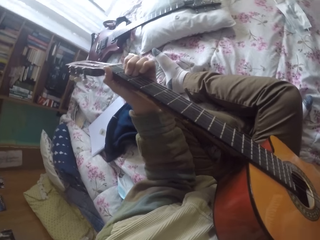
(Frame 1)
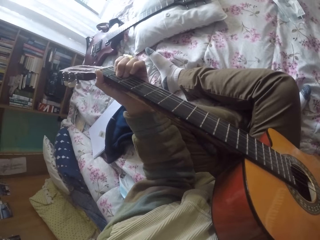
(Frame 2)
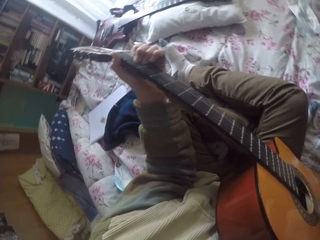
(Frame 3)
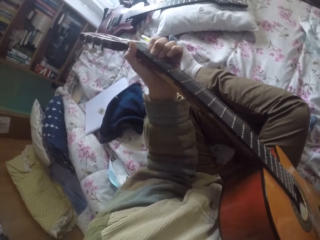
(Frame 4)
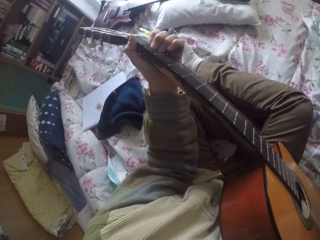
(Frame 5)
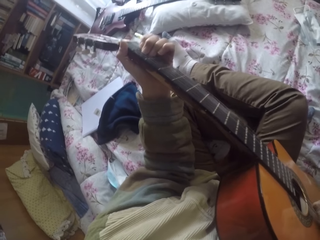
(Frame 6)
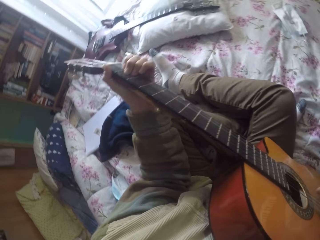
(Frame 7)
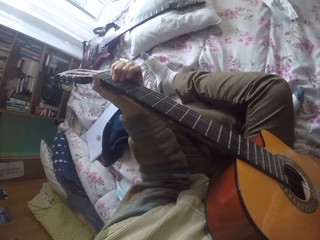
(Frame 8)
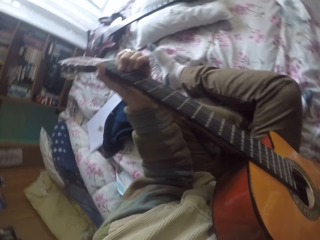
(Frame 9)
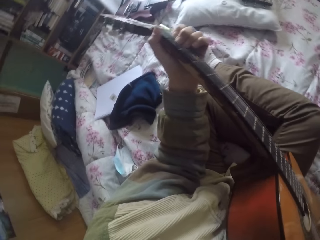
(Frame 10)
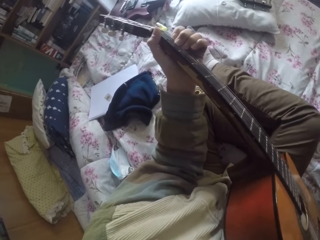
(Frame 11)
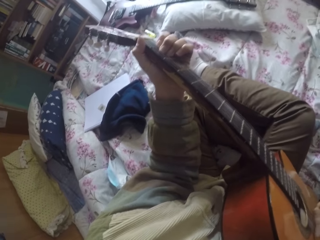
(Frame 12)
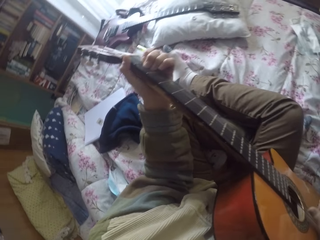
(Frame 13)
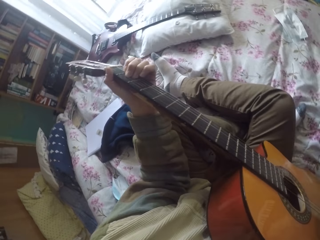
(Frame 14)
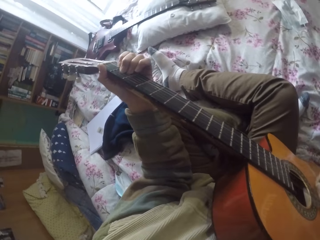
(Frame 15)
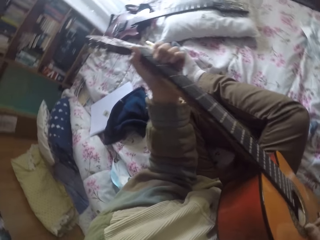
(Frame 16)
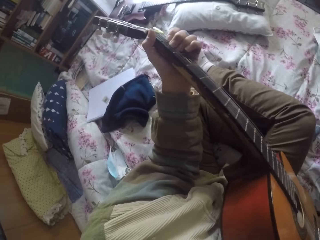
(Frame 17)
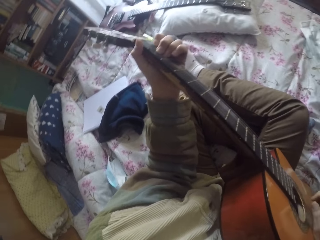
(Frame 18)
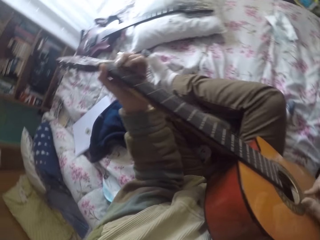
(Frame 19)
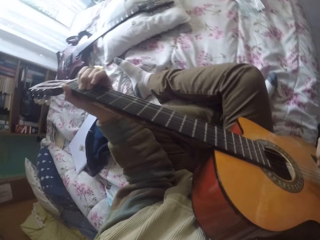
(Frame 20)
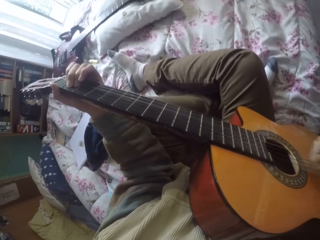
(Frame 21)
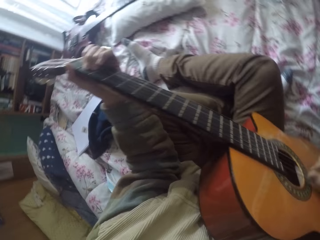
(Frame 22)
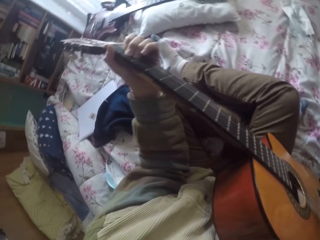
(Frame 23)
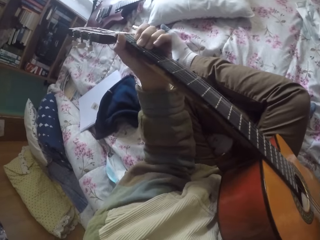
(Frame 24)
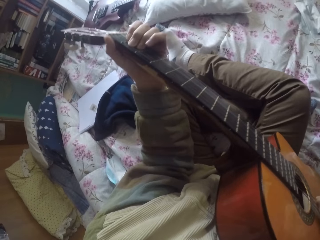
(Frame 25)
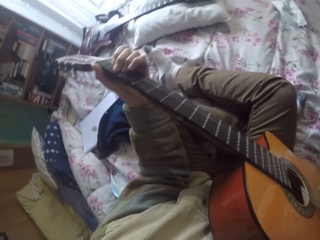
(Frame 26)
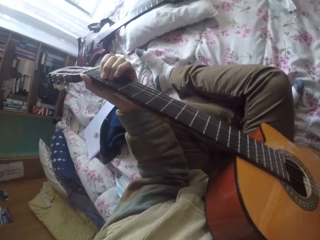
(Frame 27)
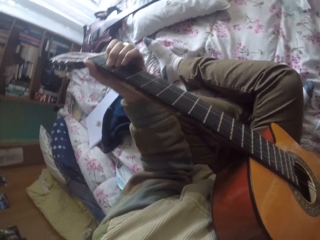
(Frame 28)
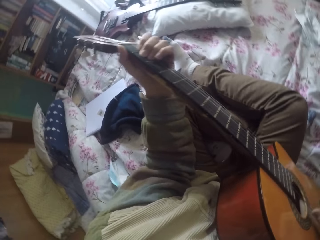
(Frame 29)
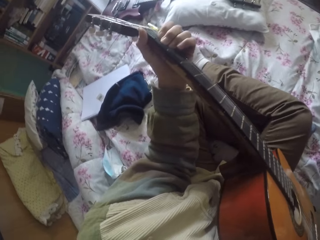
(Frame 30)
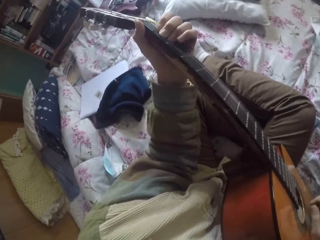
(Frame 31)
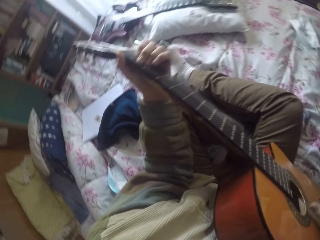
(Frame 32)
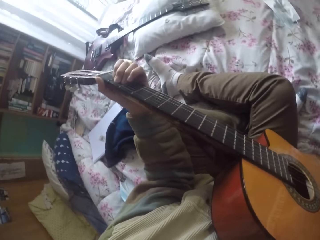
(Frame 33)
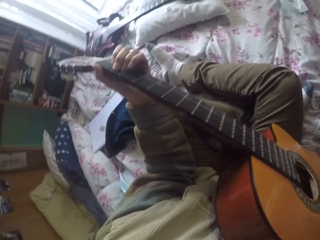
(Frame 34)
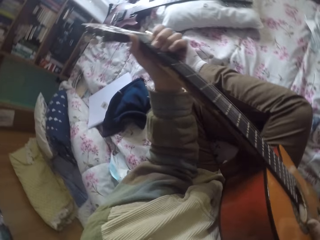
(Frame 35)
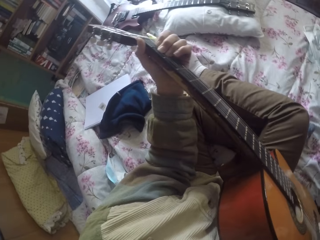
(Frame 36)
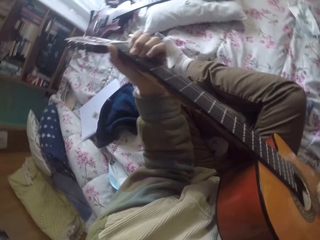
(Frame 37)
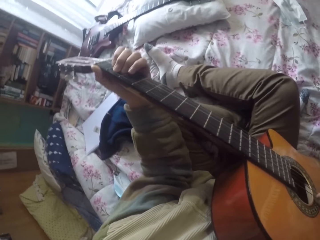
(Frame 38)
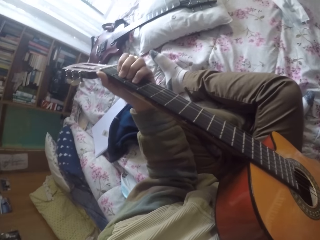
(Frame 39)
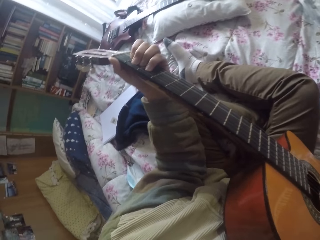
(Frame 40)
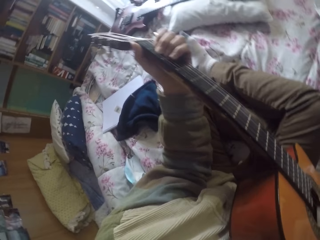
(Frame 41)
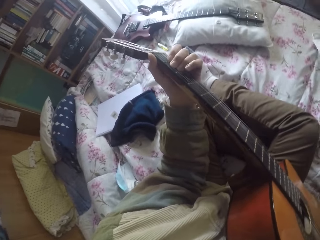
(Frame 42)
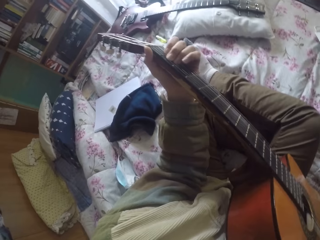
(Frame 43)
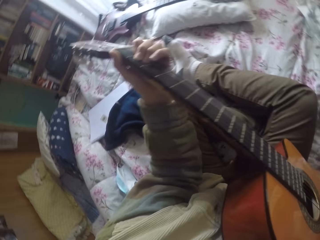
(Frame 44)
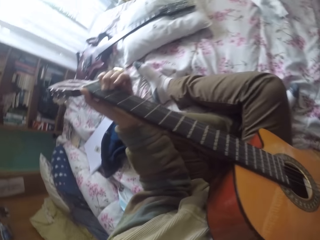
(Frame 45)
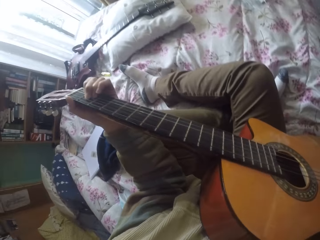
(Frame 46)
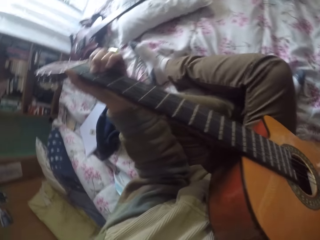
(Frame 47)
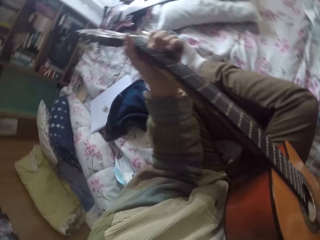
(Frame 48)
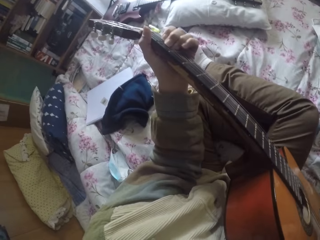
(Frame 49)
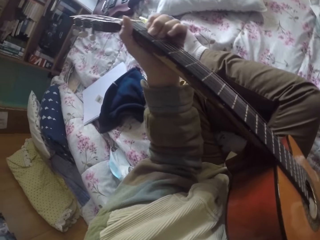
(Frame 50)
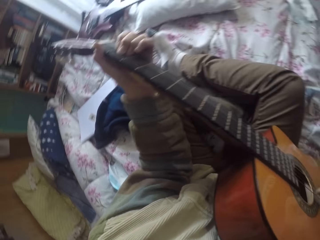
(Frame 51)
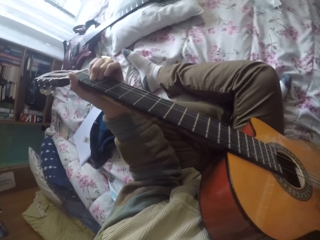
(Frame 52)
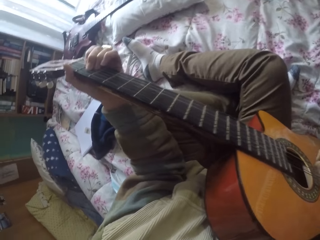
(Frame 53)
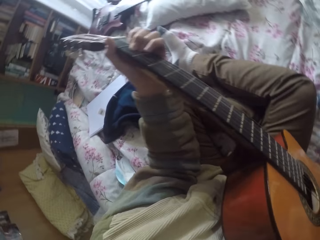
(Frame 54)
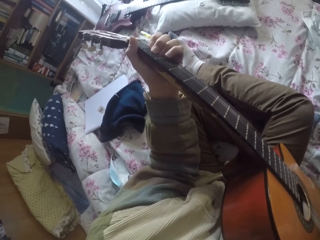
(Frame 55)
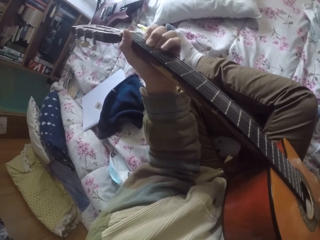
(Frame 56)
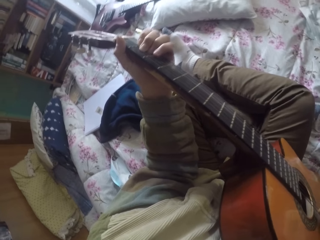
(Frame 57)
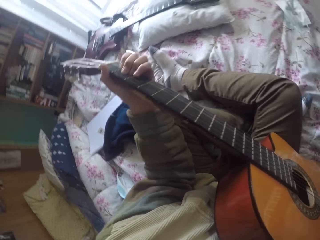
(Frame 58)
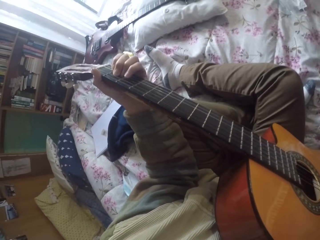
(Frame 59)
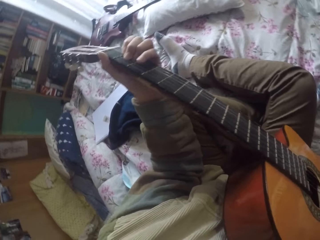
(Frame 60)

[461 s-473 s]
The camera wearer plays the guitar strings with the right hand.

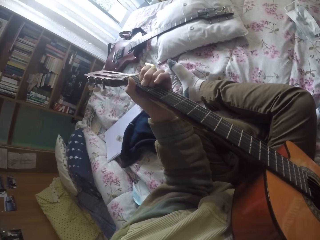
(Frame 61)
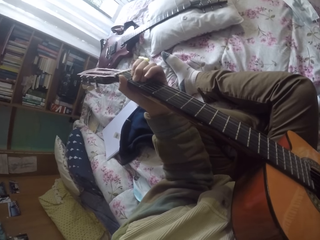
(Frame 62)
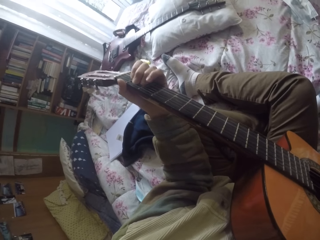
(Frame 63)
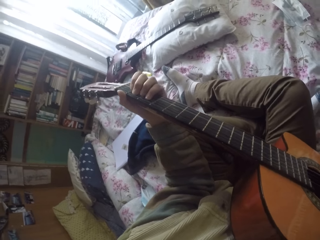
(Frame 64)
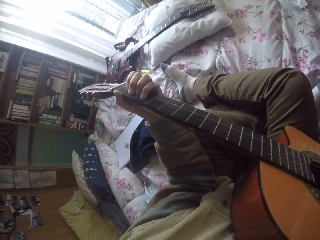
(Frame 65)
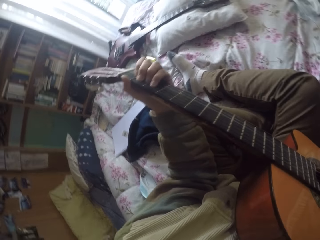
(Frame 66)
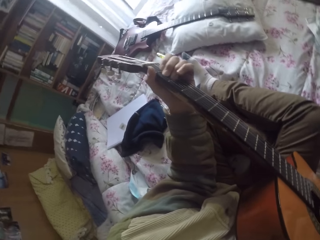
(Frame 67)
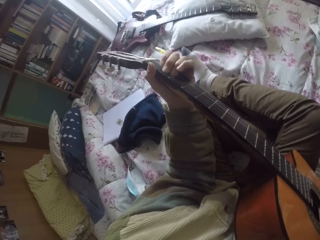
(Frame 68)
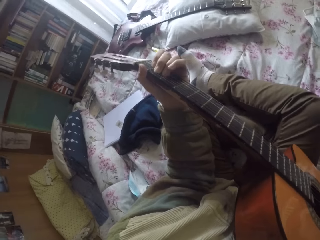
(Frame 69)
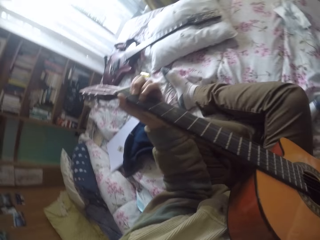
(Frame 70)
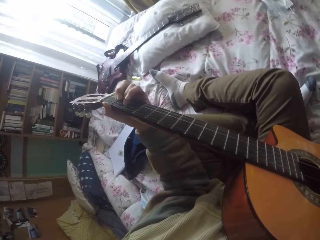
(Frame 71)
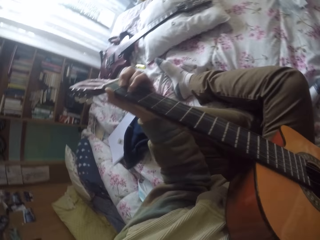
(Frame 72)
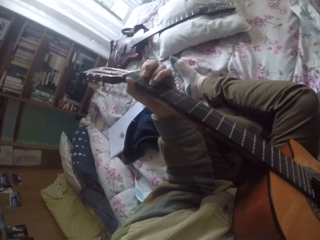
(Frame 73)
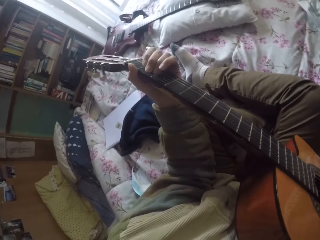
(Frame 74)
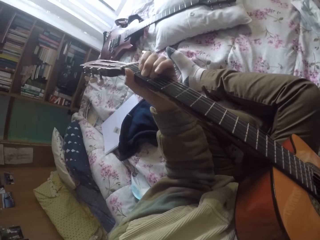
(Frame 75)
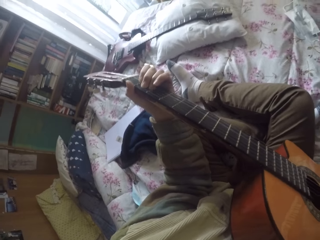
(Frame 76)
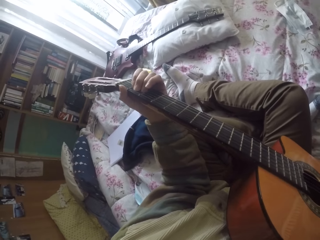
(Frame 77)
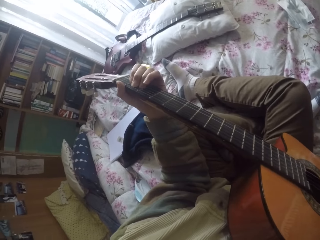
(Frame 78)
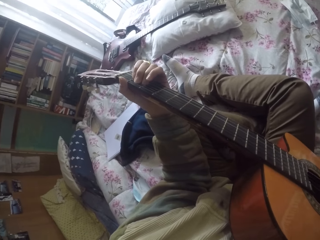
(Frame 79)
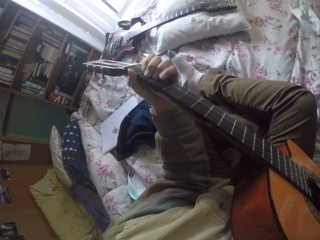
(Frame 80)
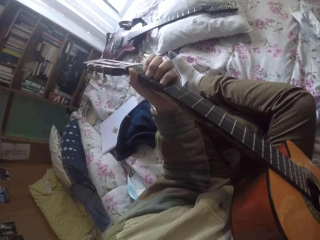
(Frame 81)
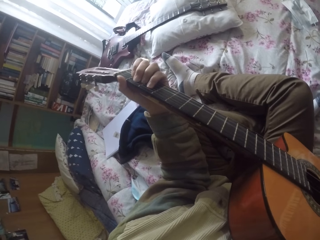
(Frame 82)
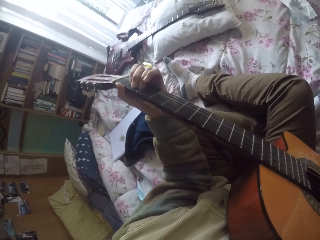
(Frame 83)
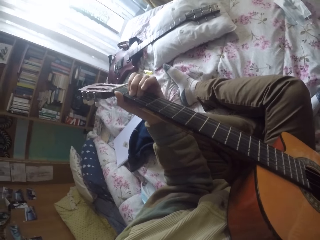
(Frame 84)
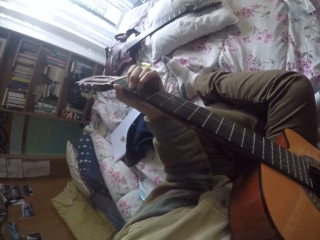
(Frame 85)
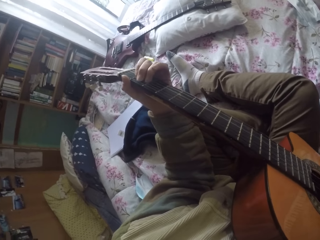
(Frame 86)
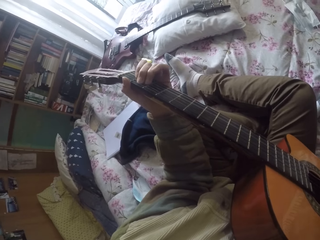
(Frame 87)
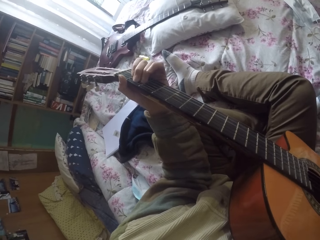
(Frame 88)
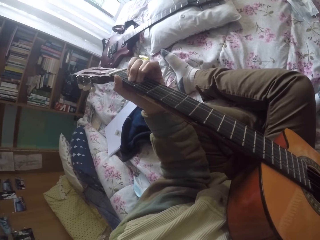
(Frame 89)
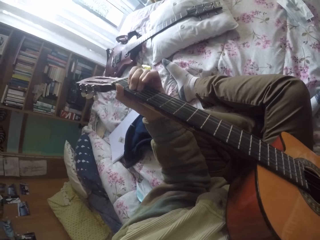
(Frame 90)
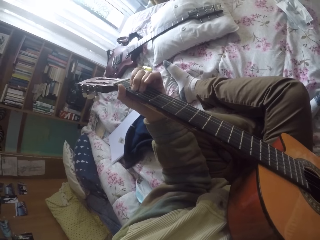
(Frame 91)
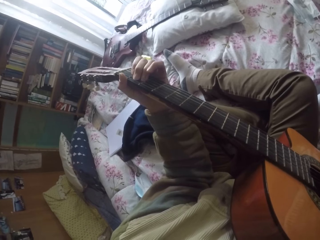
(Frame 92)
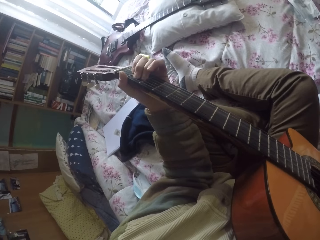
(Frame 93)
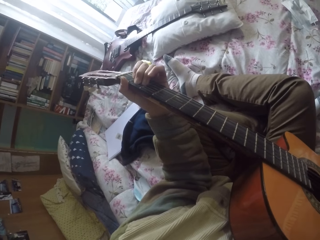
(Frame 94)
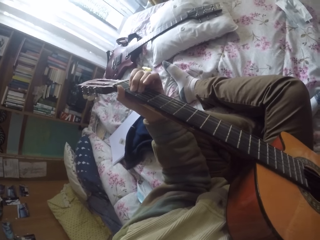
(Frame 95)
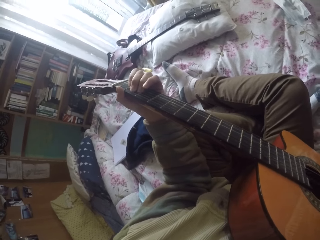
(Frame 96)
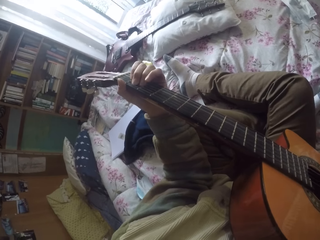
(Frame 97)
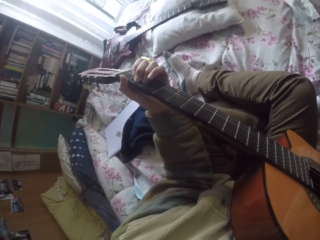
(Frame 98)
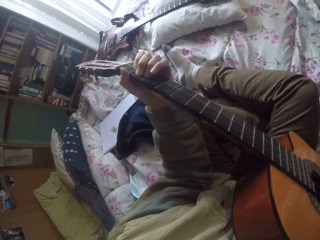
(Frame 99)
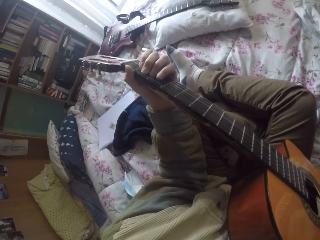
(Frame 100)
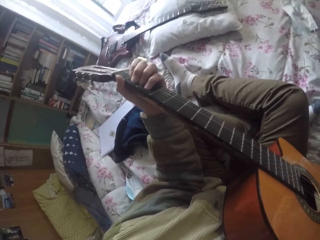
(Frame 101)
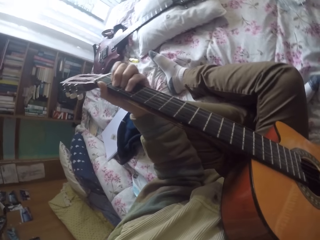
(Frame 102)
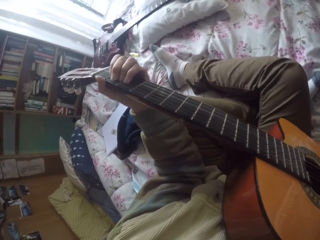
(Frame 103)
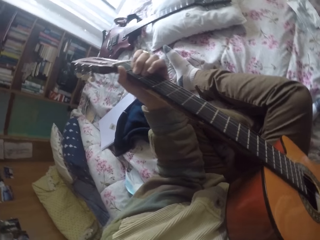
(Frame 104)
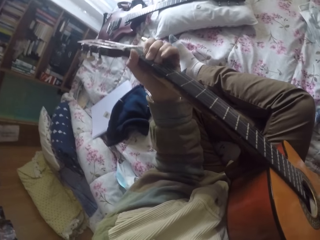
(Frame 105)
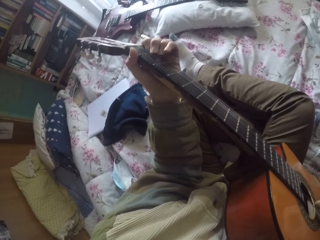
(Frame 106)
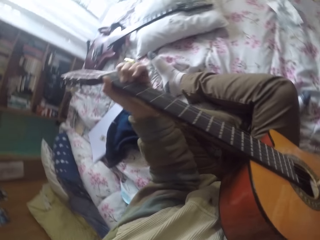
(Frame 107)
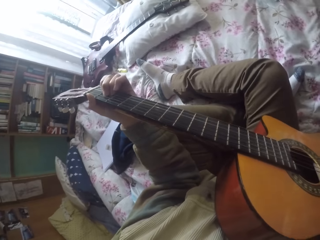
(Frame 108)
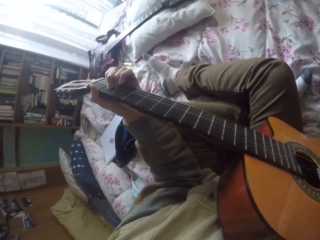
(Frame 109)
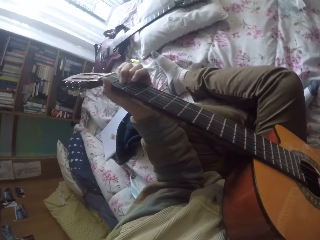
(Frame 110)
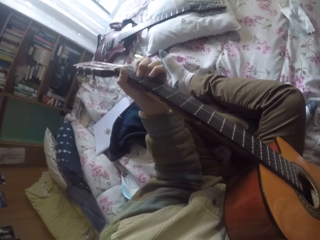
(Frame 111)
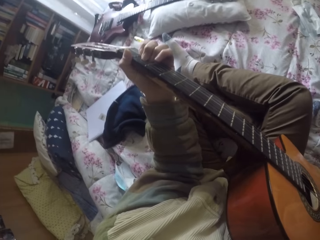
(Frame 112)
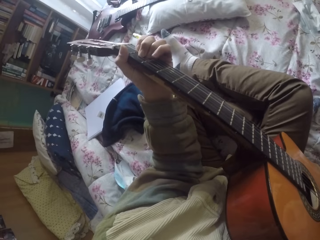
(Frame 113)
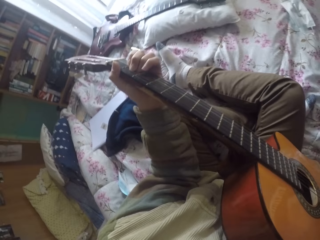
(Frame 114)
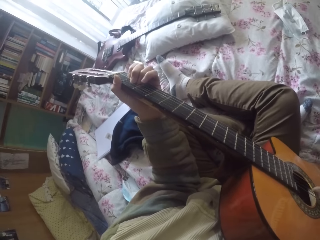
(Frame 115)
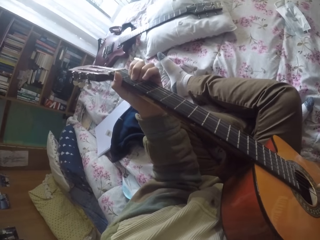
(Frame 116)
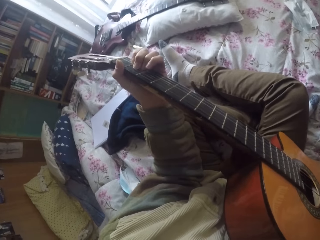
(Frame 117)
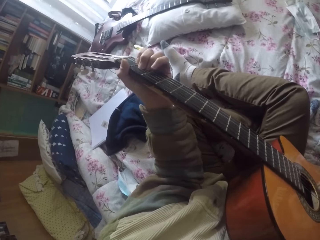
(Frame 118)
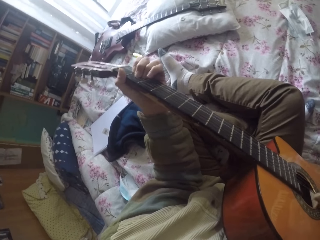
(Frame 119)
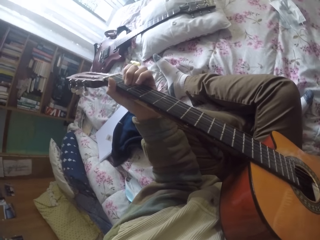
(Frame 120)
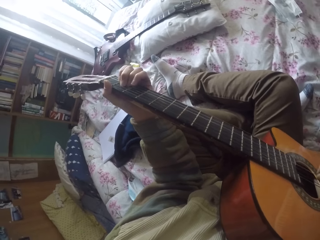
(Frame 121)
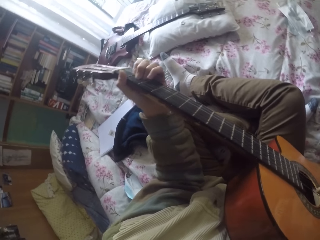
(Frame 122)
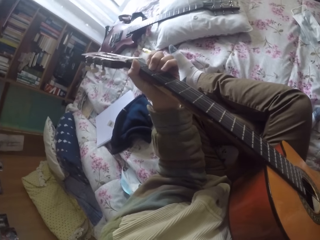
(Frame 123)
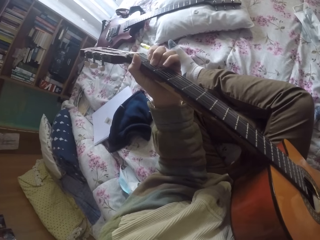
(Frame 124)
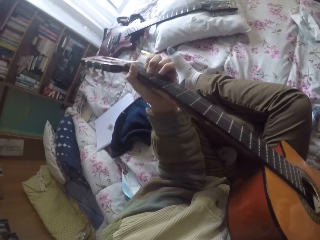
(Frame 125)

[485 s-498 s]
The camera wearer plays the guitar strings with the left hand.
